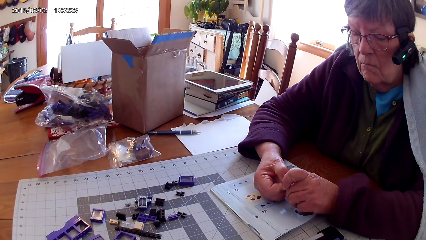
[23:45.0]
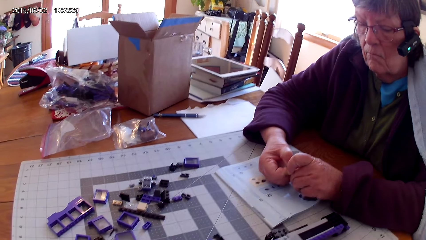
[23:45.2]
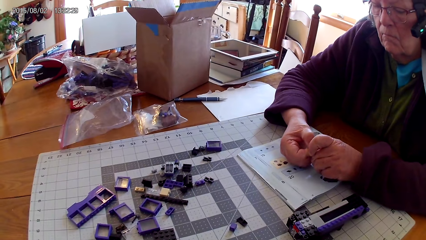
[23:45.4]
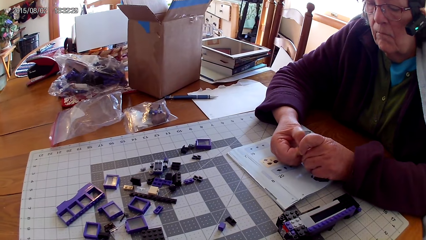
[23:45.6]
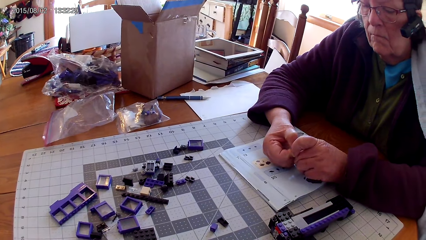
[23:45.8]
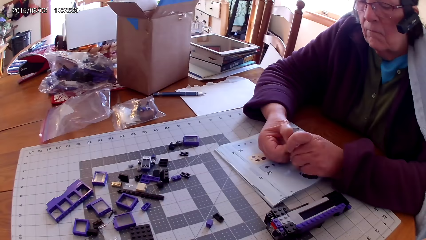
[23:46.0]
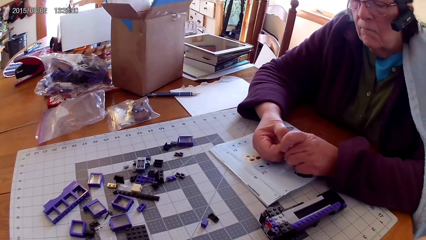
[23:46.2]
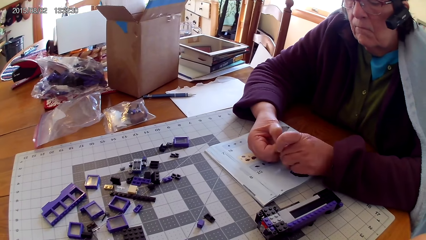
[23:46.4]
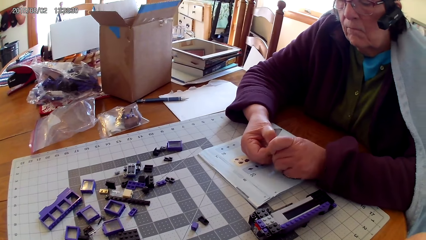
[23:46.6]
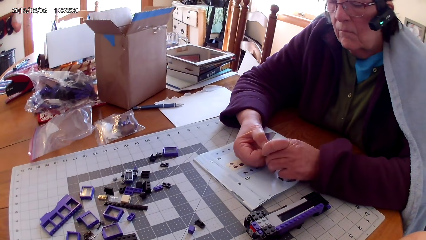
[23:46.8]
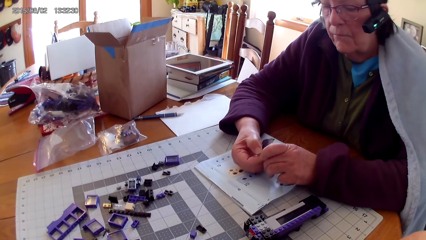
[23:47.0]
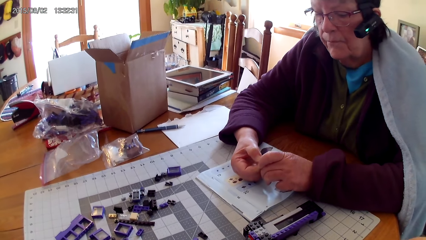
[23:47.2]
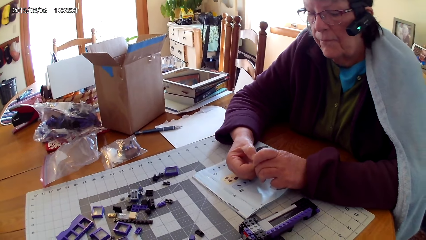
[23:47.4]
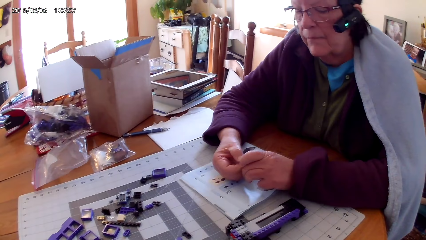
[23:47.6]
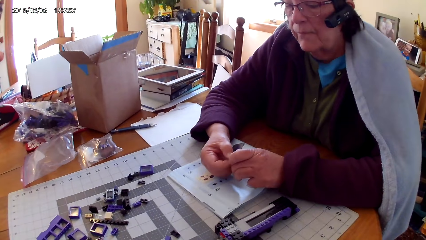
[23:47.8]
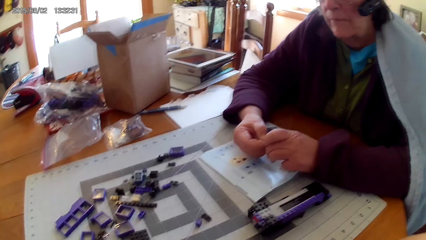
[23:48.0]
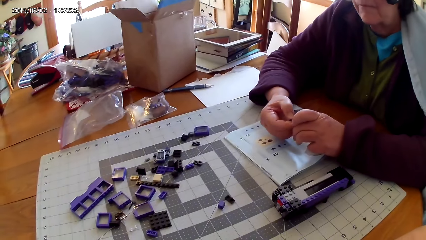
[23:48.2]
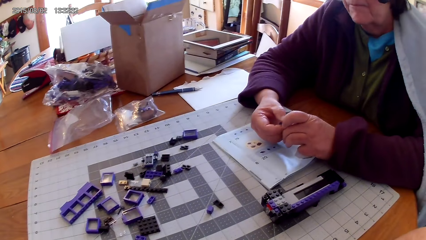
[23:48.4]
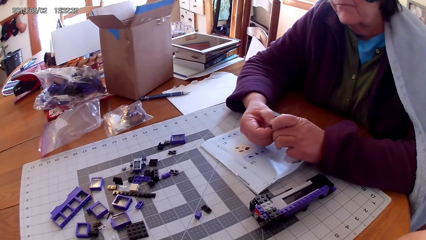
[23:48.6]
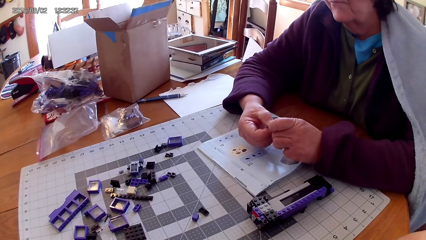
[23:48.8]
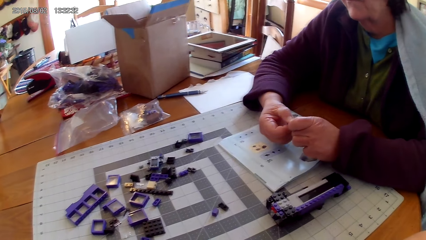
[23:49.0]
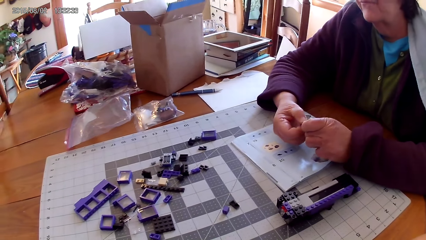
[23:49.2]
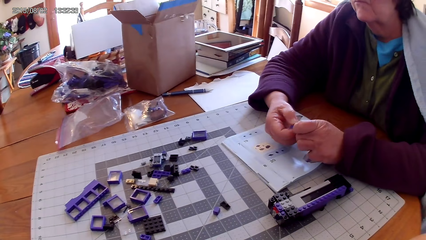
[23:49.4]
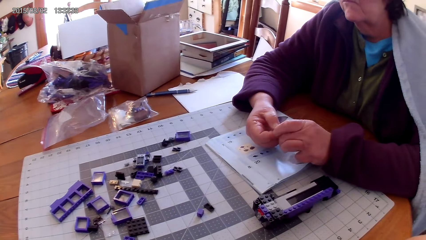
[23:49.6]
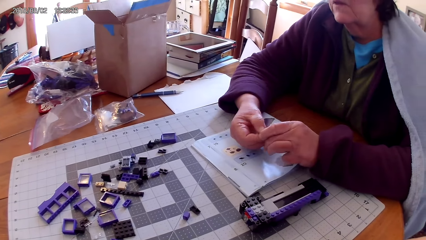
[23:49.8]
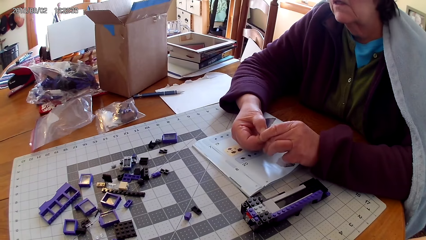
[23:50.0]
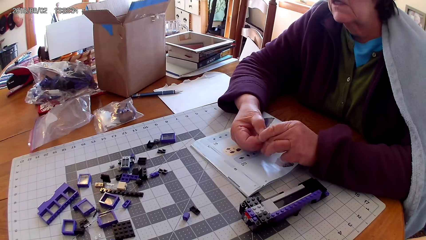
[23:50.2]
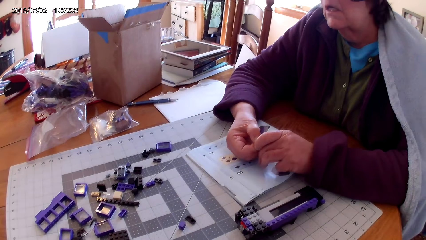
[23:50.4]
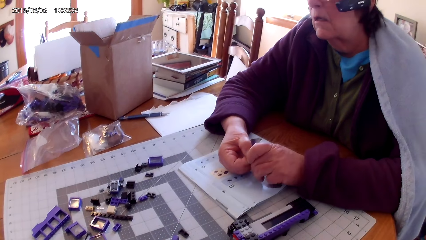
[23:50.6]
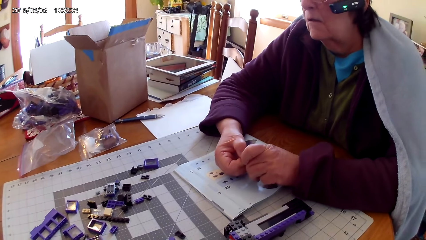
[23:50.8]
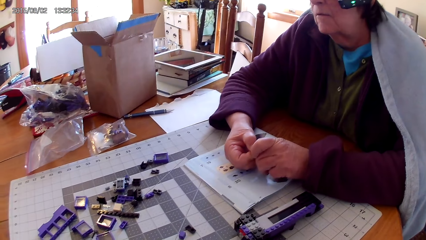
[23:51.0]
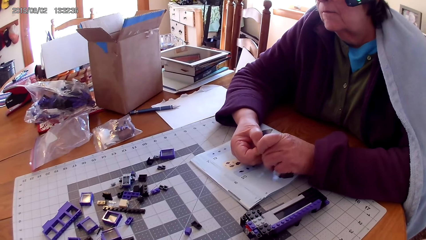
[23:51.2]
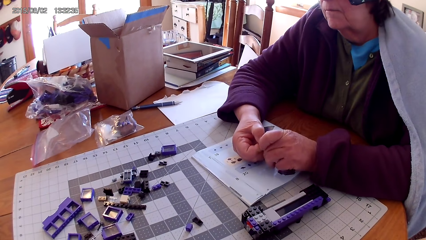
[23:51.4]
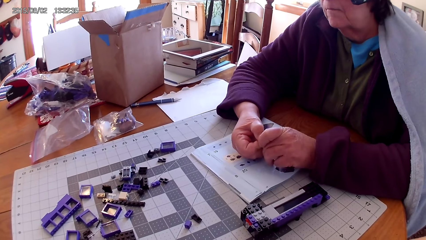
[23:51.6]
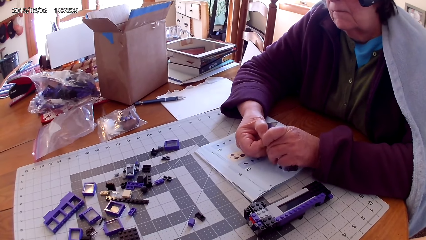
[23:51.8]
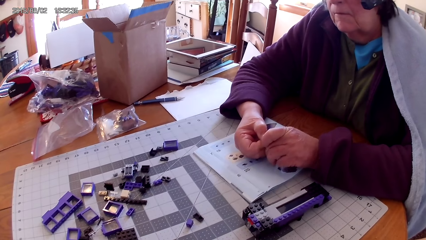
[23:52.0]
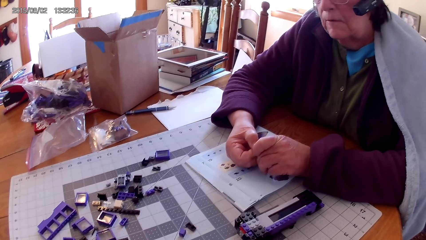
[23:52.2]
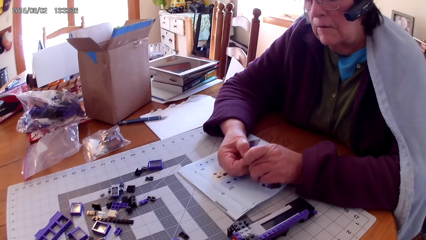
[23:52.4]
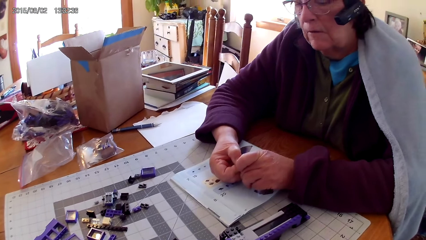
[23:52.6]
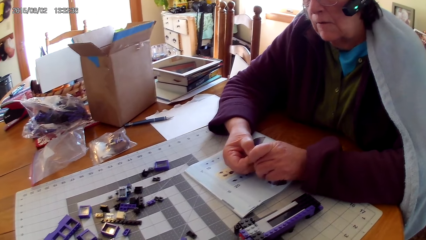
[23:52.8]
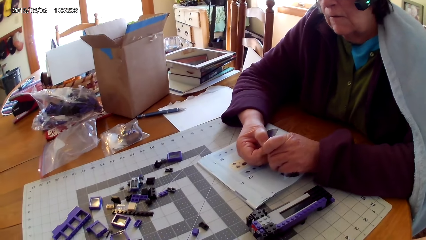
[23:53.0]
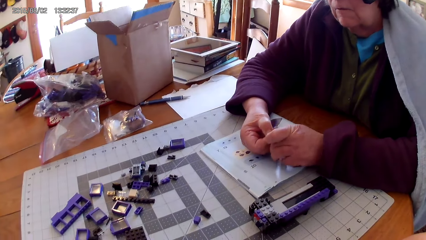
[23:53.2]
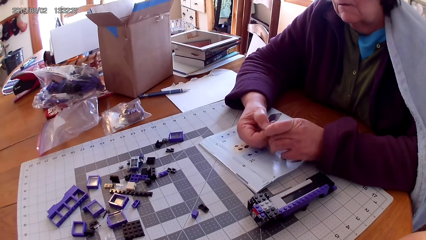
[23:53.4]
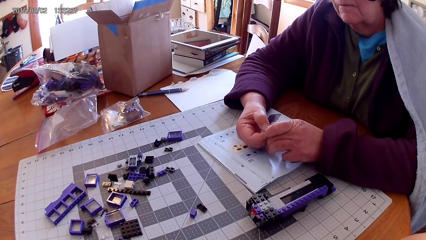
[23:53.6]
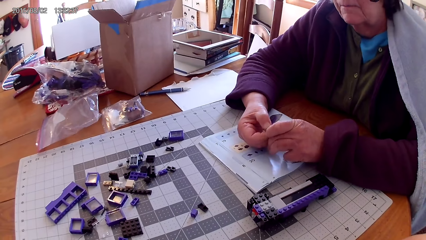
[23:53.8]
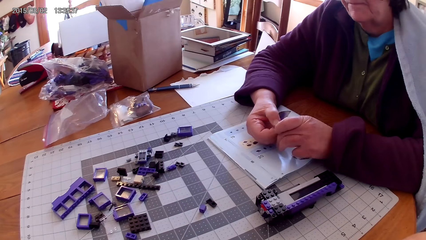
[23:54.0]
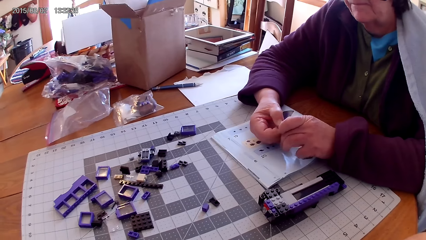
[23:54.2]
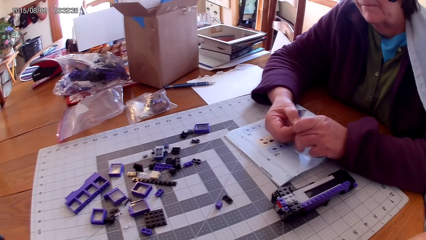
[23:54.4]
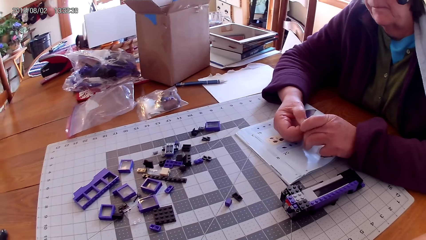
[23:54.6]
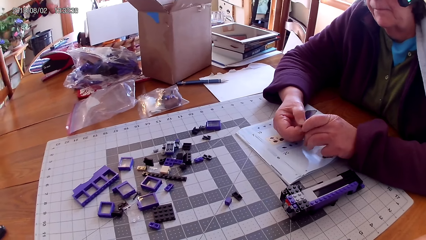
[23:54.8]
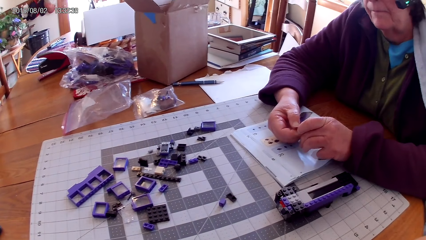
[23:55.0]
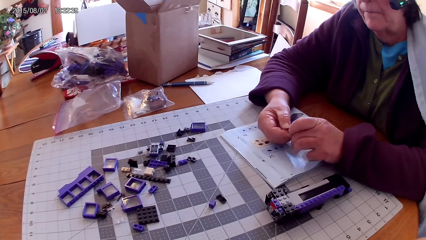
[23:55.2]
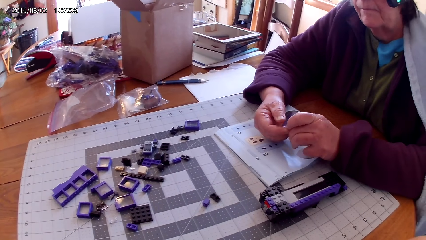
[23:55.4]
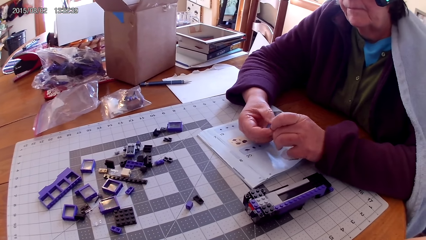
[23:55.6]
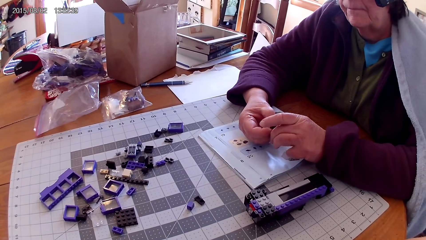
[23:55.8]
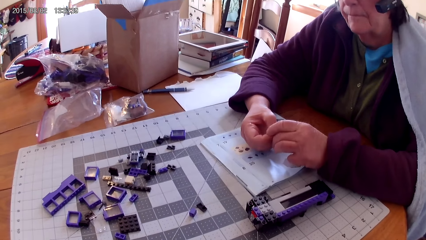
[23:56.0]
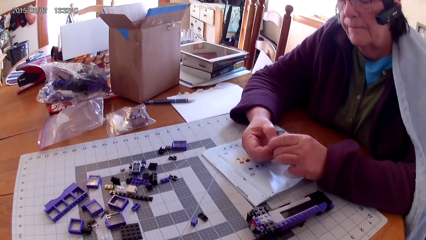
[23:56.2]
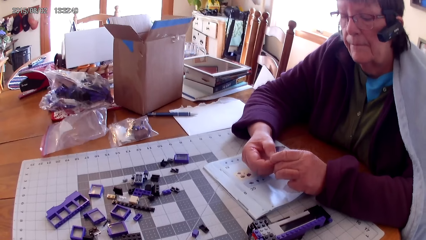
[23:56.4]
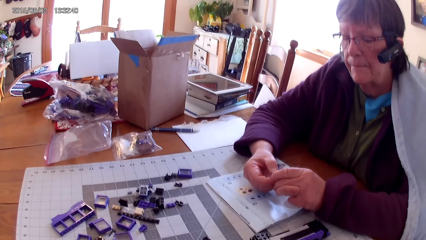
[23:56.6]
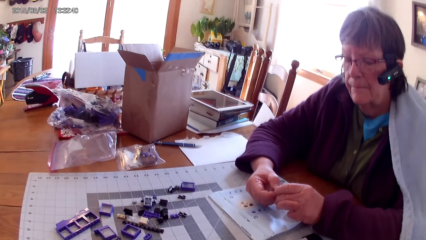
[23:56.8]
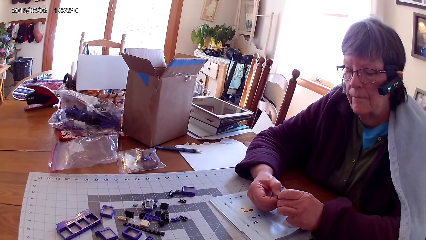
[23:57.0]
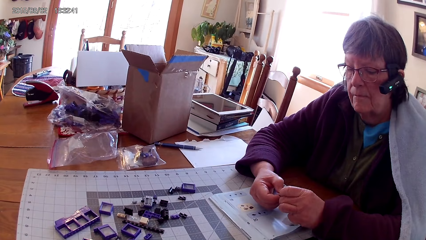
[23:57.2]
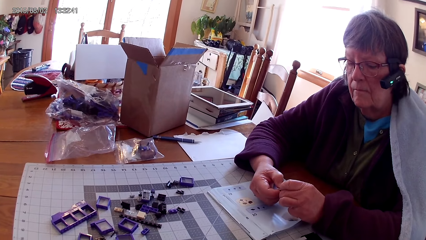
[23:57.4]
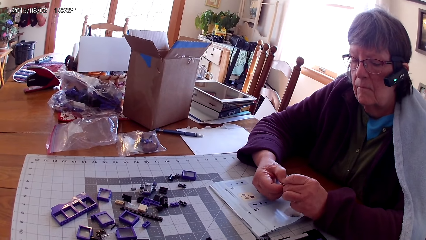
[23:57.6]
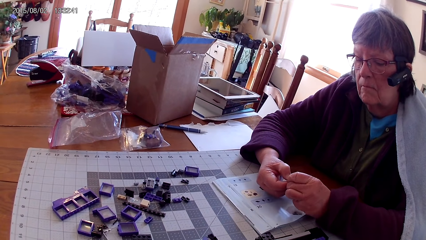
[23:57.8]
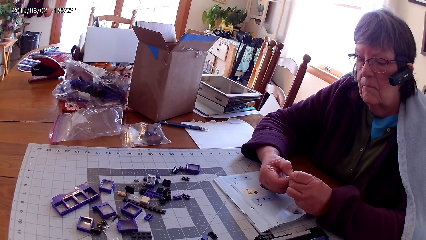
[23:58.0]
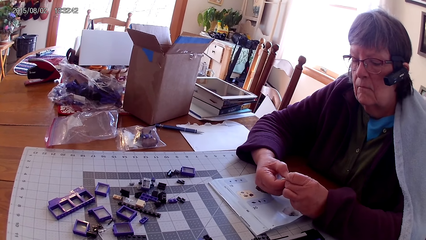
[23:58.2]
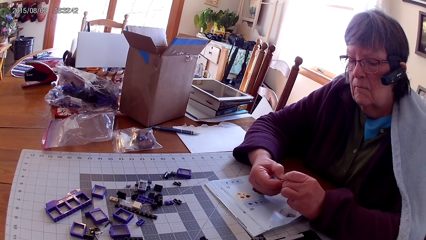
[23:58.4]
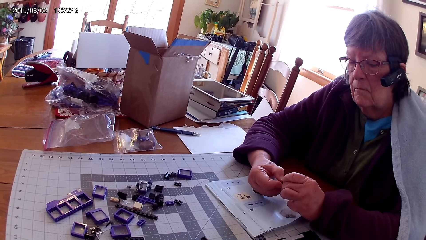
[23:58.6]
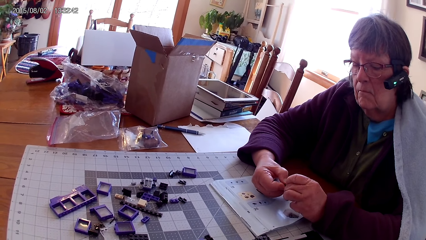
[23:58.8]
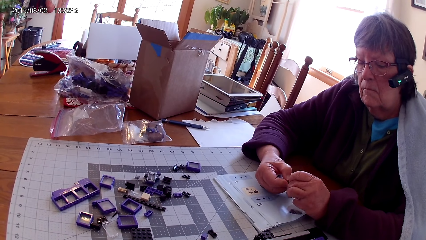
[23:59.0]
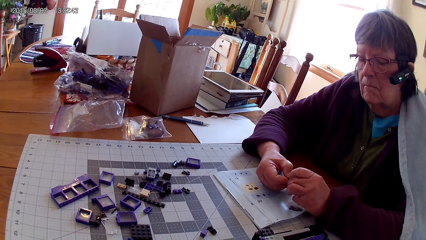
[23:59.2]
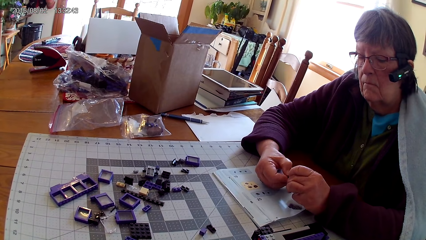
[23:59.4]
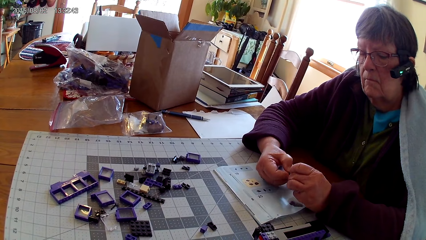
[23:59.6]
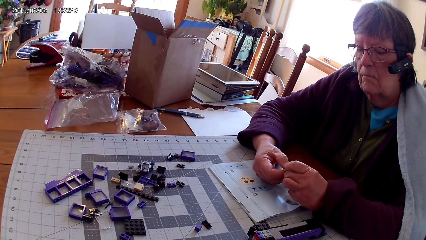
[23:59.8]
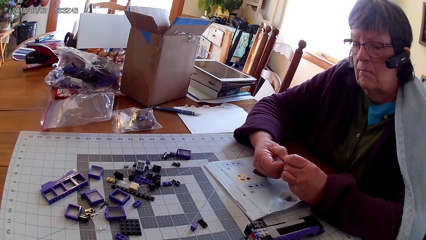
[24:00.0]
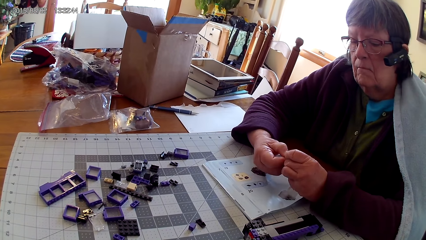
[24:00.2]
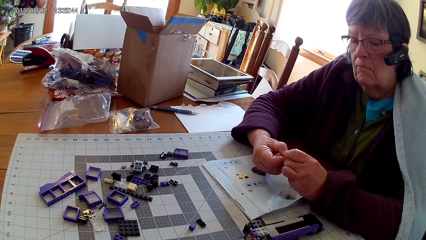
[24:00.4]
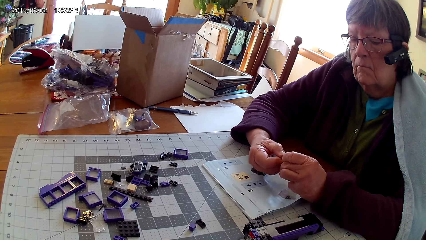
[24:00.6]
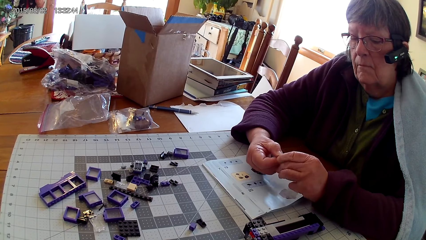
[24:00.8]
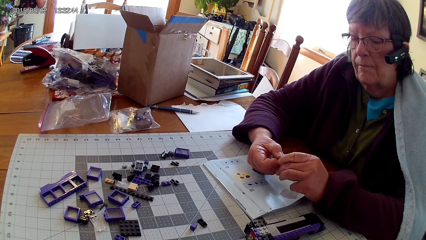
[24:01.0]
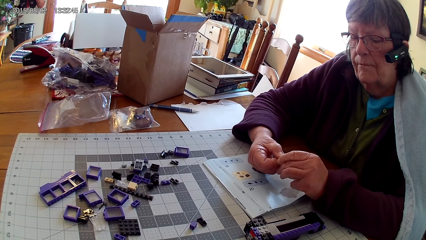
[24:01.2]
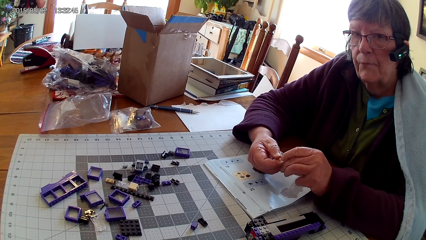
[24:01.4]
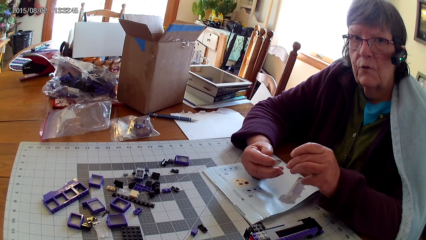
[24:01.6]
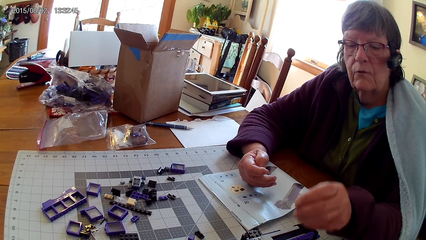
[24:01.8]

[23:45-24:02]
The camera wearer looks around. A person loosens a spare part.
